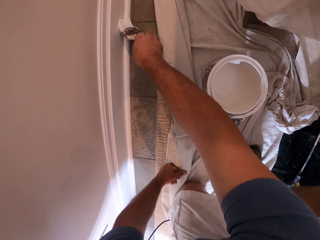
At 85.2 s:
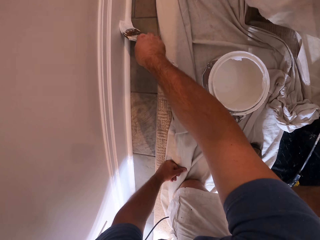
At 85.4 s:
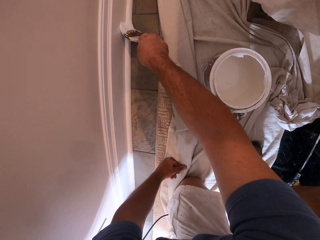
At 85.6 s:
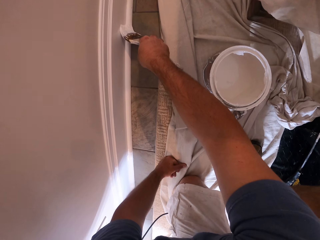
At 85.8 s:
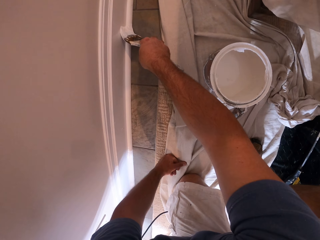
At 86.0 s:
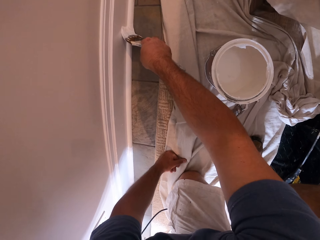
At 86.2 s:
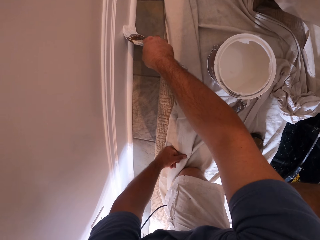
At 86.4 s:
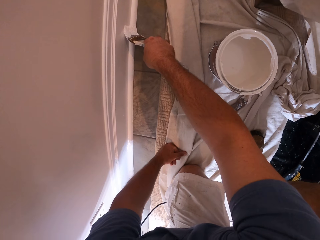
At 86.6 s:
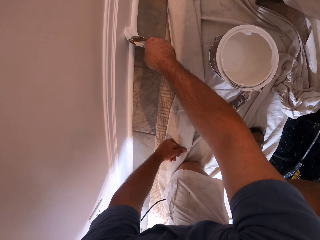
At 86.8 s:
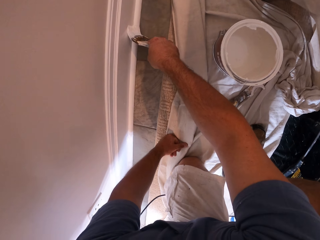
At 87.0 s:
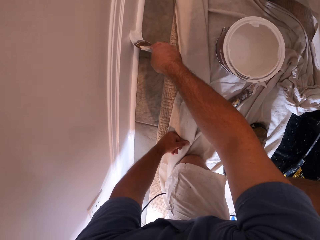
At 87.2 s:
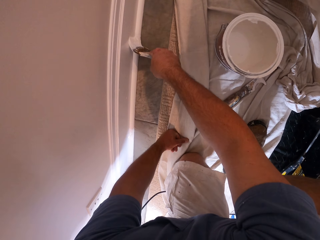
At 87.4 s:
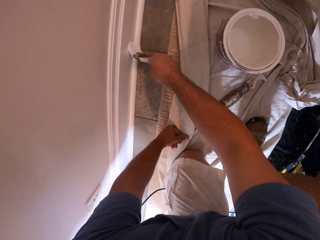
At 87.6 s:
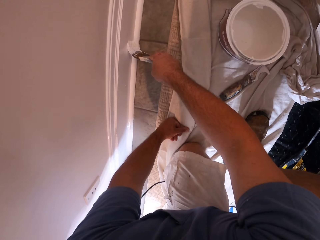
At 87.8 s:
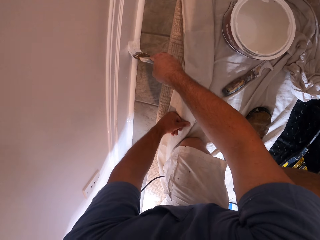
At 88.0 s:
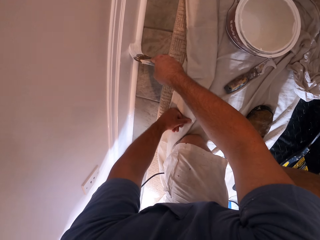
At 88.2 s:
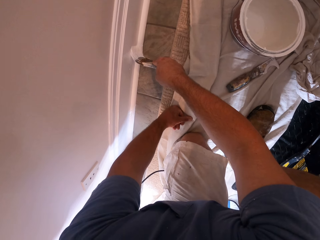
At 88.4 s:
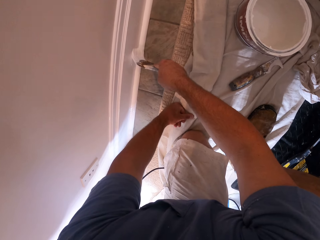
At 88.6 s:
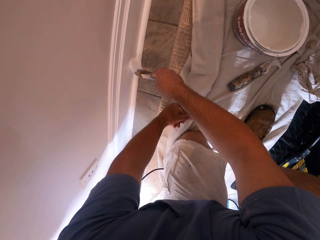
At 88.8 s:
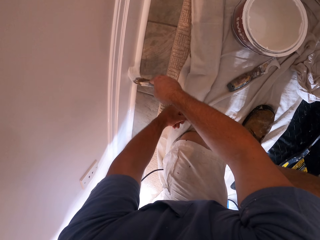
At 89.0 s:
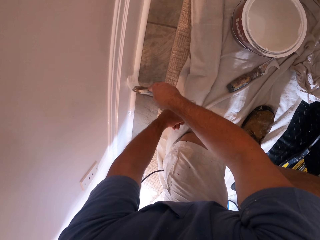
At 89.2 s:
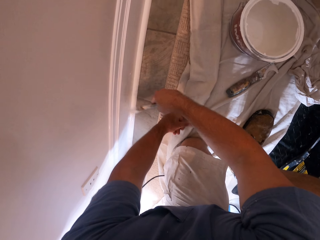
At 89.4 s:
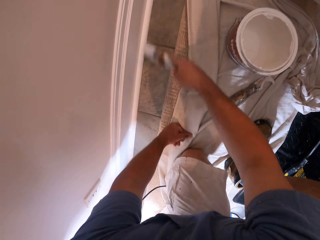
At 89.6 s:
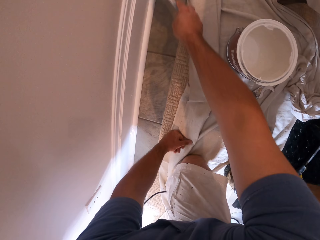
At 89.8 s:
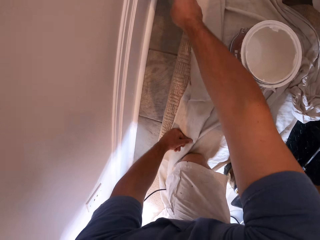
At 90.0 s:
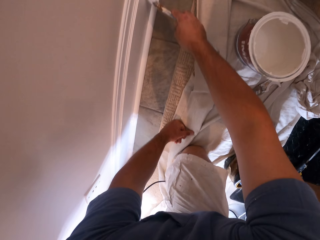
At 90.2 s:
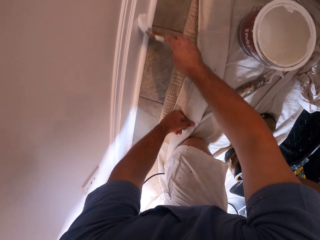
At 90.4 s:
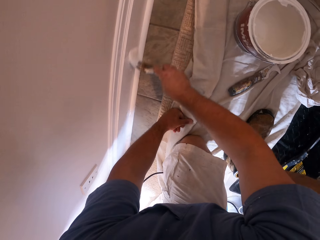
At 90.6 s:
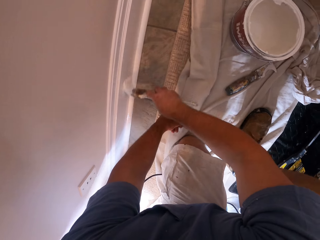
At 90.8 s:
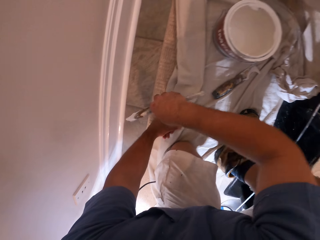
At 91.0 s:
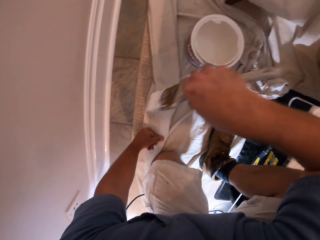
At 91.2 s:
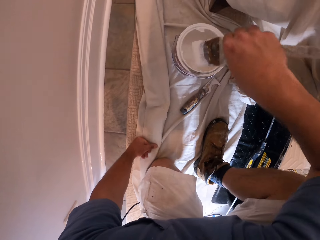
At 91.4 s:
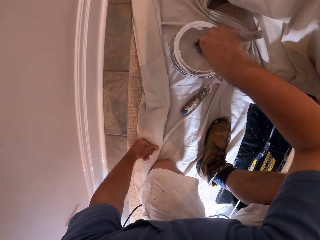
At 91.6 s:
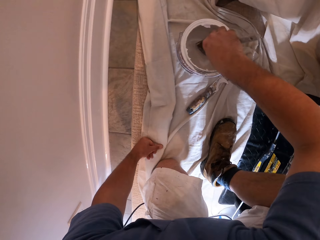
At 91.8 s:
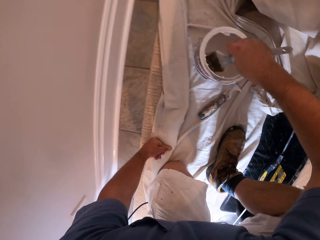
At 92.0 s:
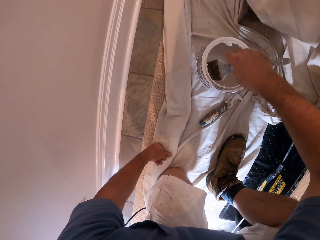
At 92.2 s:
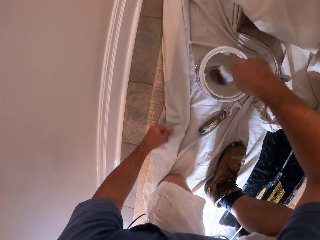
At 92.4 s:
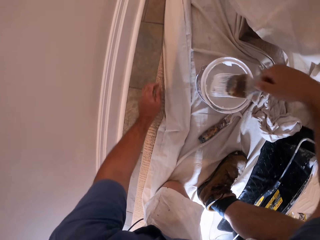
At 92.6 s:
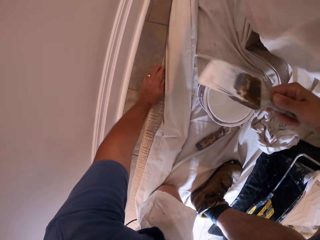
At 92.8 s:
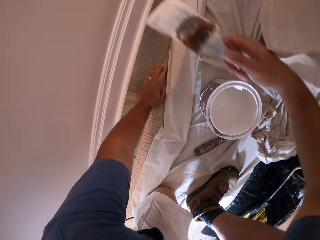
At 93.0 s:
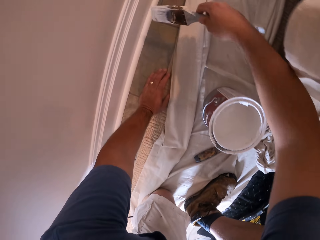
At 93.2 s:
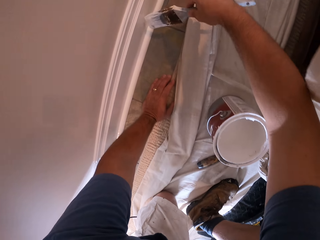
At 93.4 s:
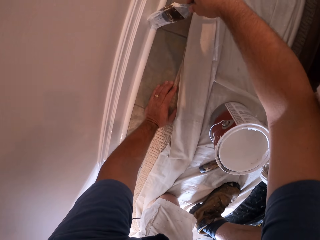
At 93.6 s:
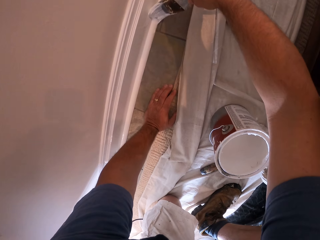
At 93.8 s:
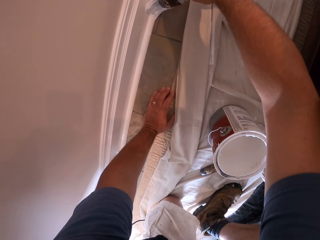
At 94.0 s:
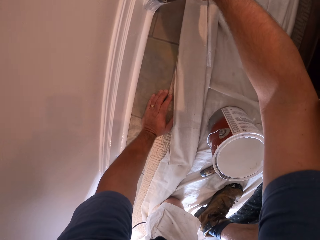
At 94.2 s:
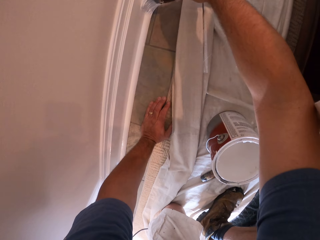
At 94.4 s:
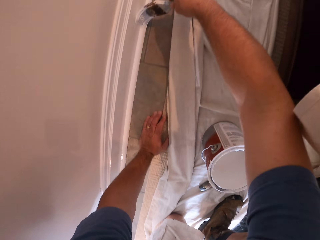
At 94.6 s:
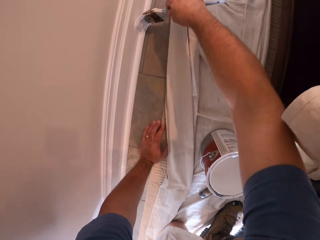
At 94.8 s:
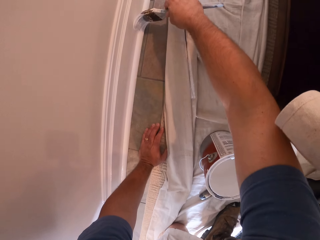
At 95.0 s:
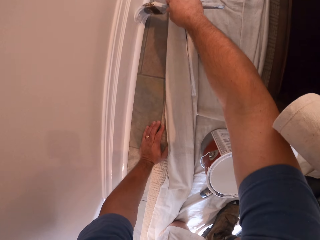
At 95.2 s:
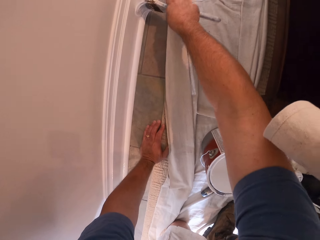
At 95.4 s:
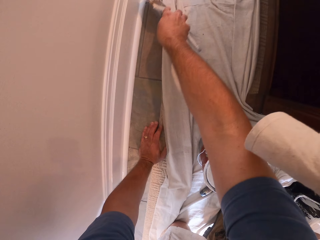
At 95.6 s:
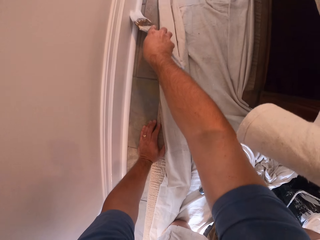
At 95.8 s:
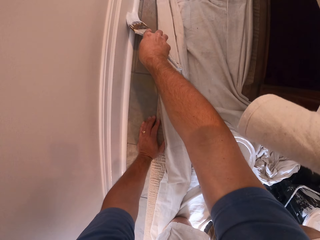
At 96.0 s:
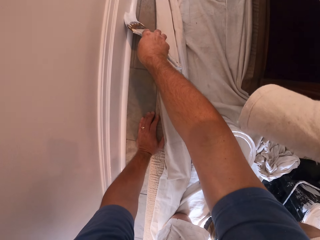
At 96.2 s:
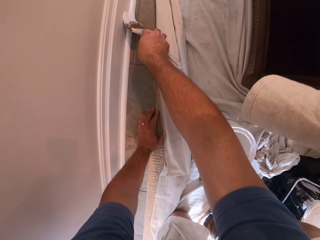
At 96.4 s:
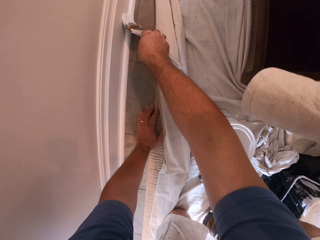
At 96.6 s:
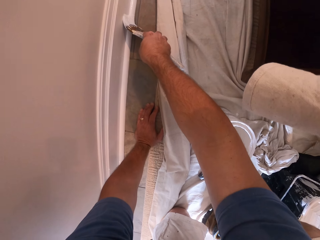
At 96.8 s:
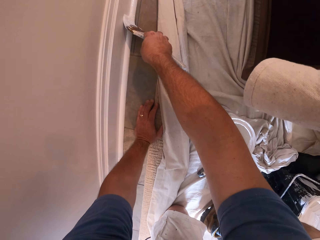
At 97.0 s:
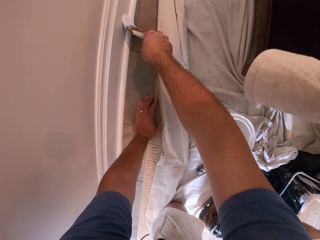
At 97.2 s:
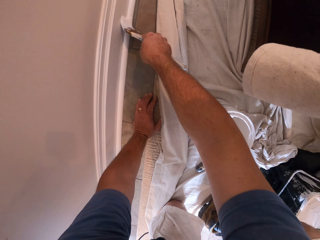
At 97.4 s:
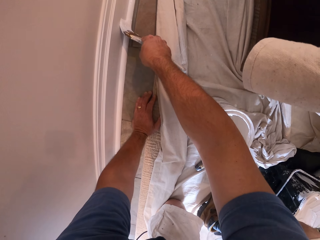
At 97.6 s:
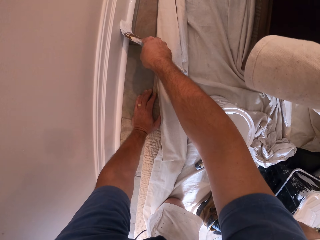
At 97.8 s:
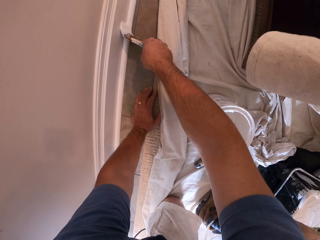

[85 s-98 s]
The camera wearer dips the paint brush into the paint container. They paint the wall with the paint brush.

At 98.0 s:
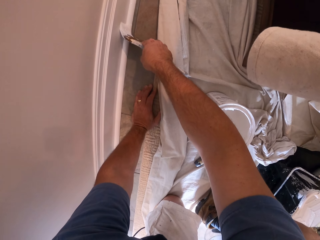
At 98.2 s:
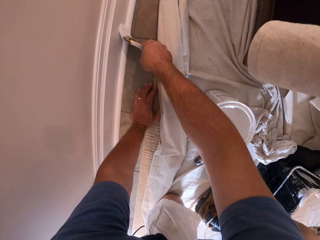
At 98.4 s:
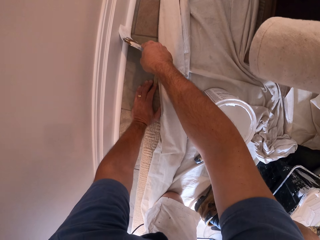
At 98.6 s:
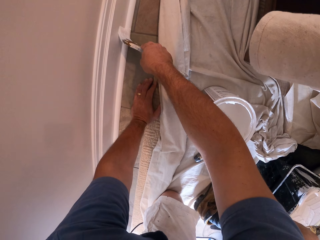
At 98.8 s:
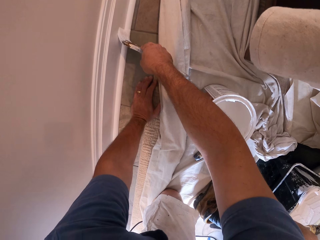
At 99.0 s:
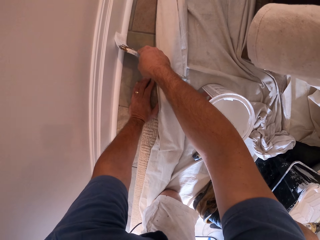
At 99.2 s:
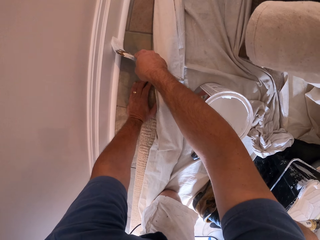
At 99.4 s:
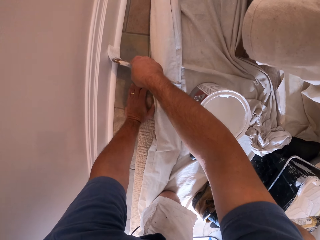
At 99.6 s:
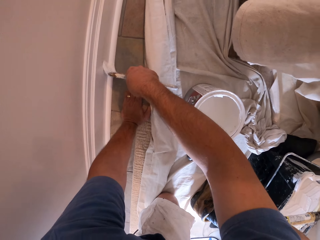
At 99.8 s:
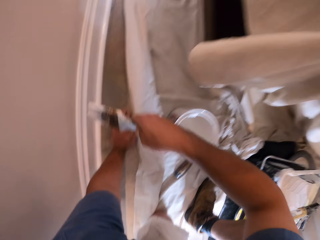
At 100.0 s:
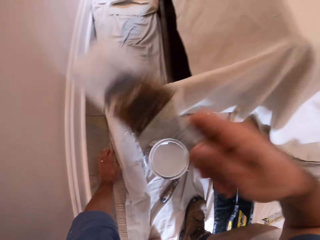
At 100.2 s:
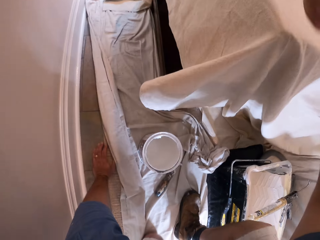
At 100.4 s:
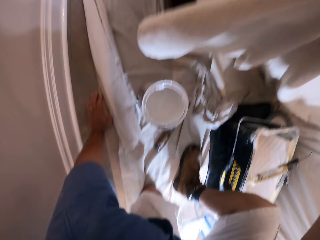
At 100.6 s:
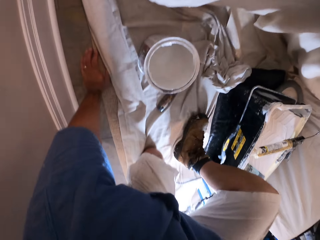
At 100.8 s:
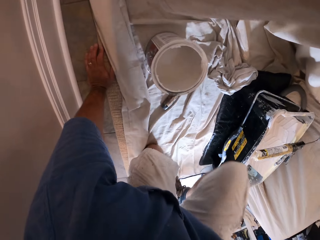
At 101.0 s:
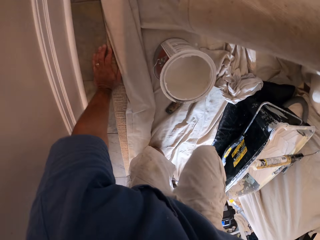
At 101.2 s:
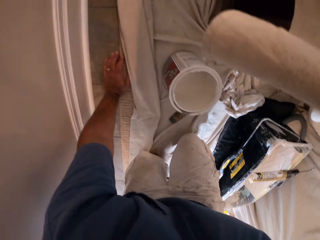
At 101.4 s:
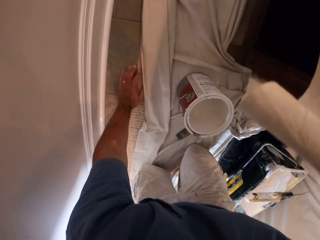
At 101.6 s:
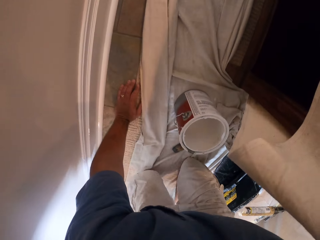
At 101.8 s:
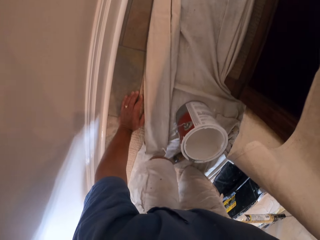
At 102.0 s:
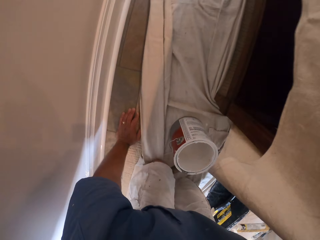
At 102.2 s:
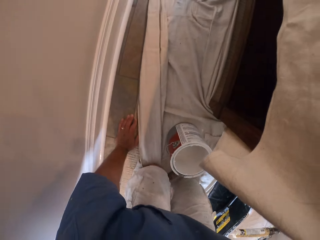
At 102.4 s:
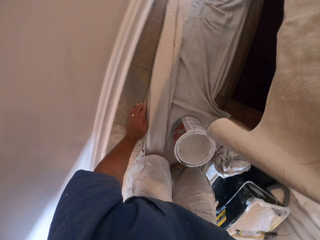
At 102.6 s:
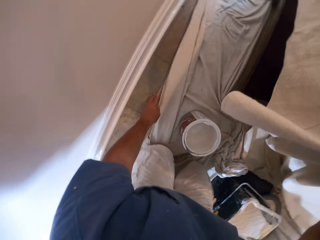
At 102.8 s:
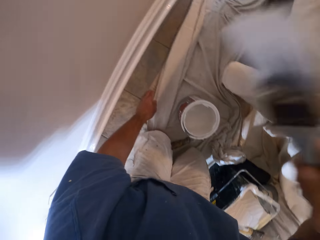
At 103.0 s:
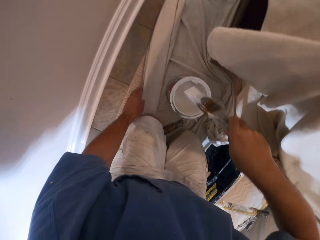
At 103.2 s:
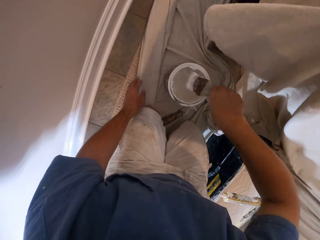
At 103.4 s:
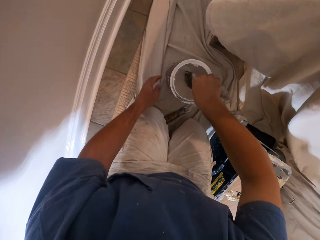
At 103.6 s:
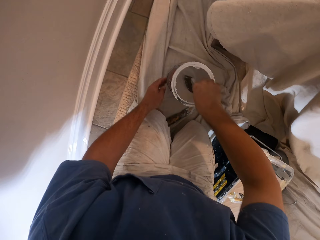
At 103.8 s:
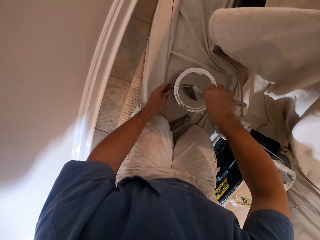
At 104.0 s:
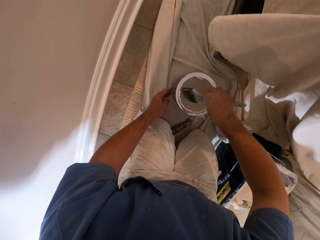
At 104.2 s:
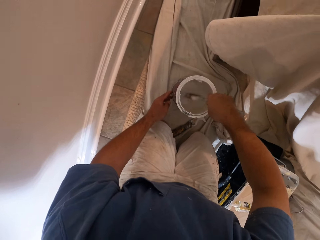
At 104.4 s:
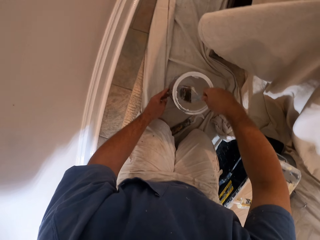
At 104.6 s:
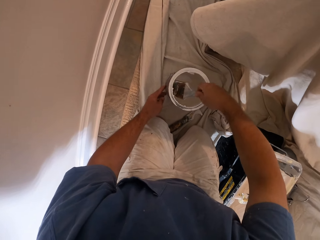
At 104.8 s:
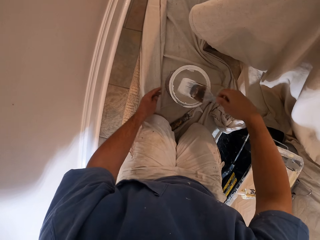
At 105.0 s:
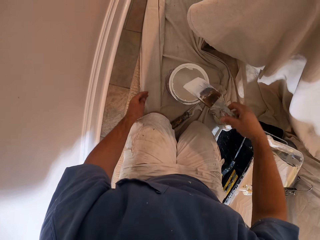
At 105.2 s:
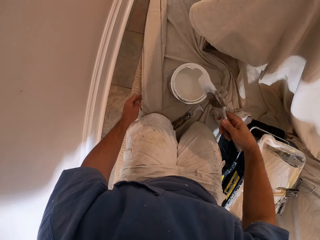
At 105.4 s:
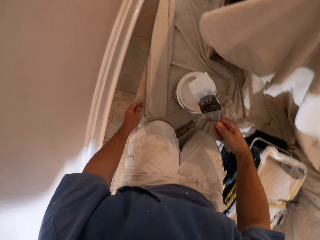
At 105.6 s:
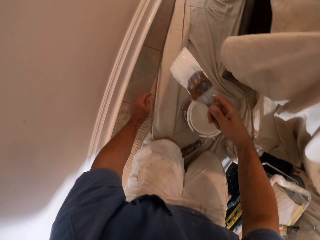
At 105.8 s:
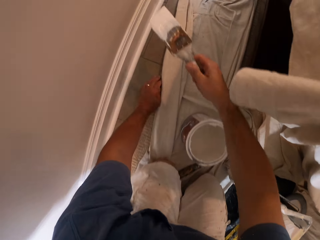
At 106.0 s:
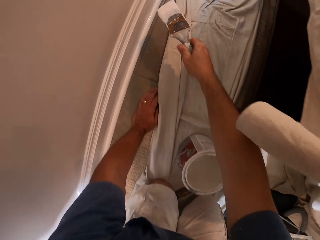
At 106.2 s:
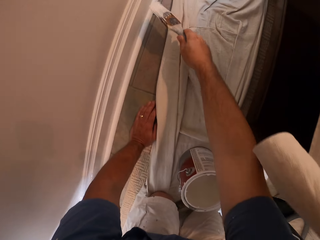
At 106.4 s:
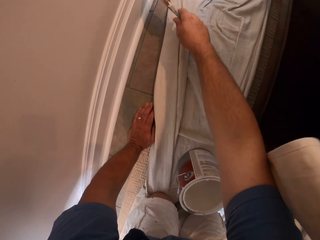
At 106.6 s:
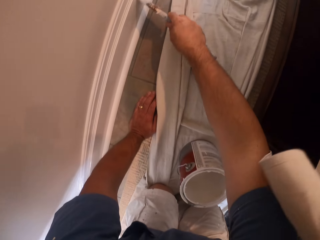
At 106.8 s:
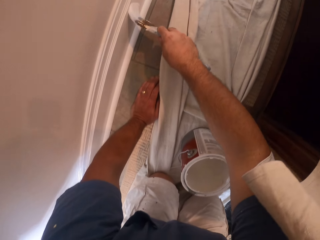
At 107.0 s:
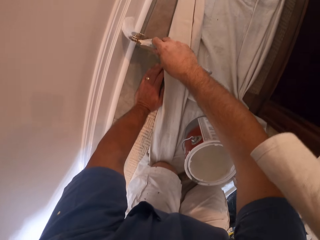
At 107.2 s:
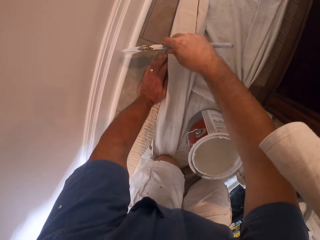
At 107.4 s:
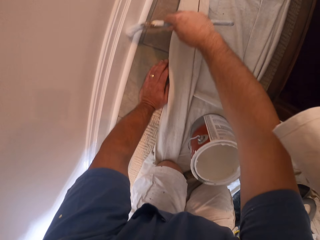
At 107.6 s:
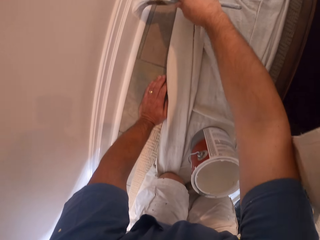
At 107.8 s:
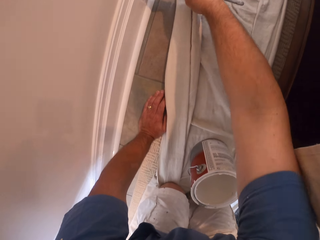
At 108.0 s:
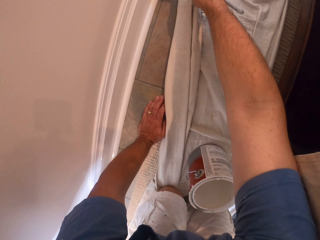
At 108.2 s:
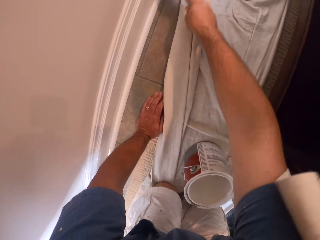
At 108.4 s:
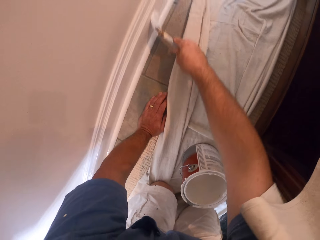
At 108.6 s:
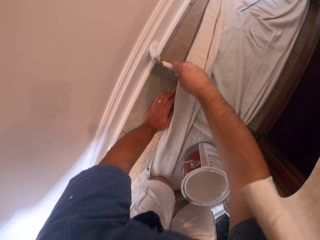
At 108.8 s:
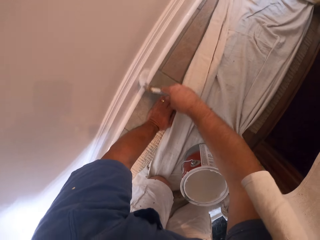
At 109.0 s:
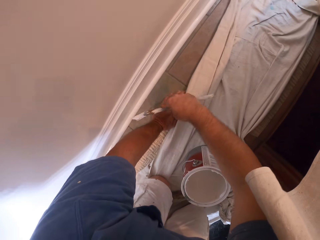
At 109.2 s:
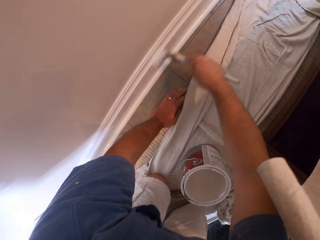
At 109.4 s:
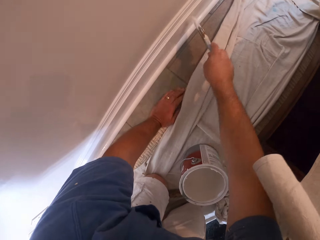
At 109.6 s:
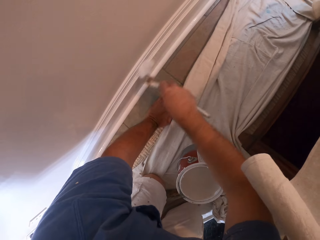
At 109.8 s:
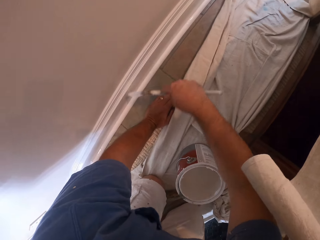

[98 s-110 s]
The camera wearer moves on his knees. He dips the paint brush into the paint container. He paints the wall with the paint brush.
